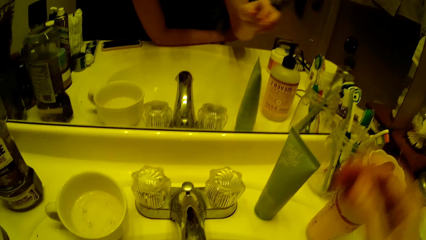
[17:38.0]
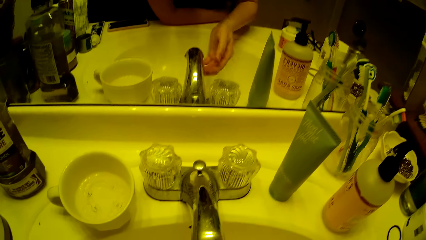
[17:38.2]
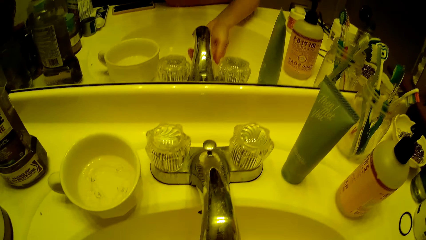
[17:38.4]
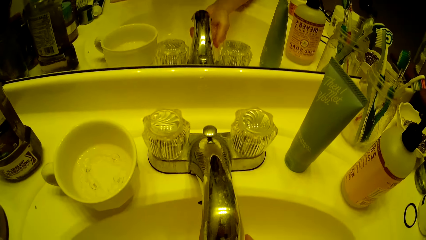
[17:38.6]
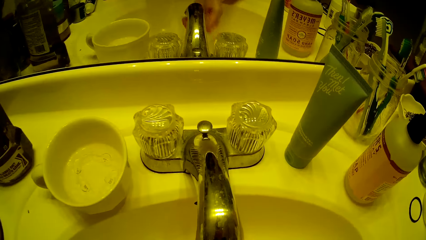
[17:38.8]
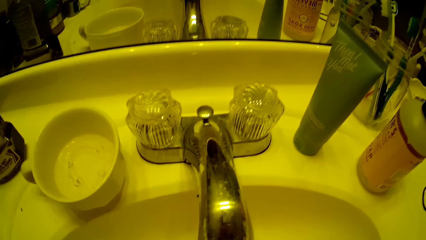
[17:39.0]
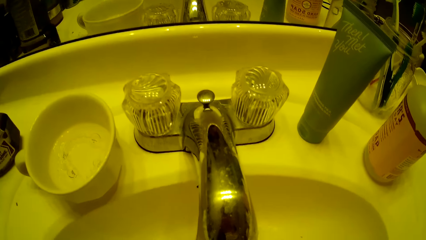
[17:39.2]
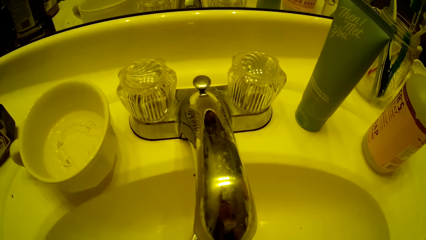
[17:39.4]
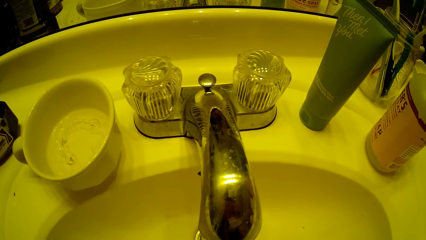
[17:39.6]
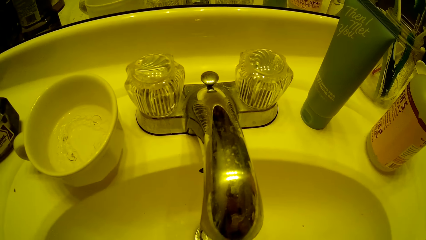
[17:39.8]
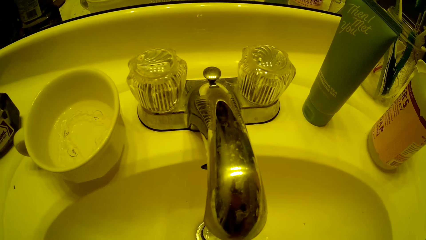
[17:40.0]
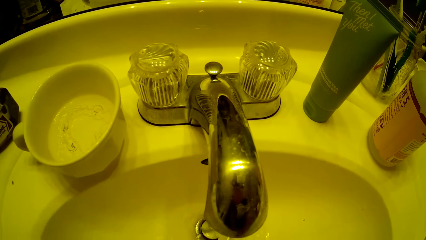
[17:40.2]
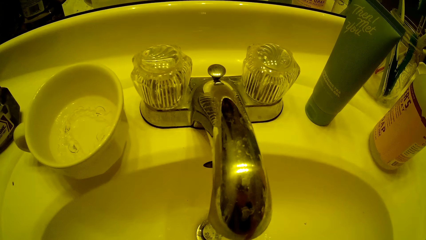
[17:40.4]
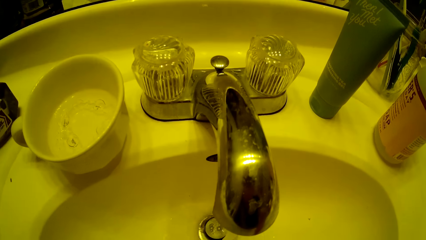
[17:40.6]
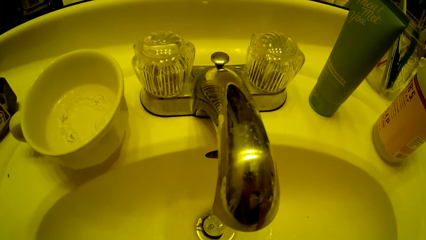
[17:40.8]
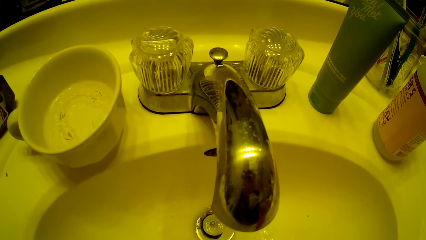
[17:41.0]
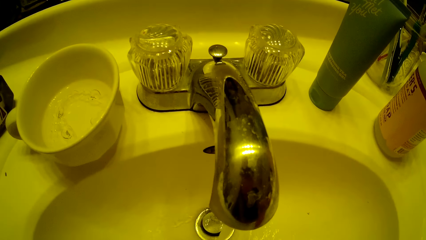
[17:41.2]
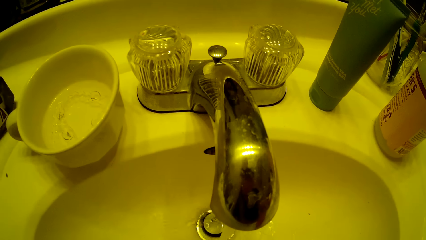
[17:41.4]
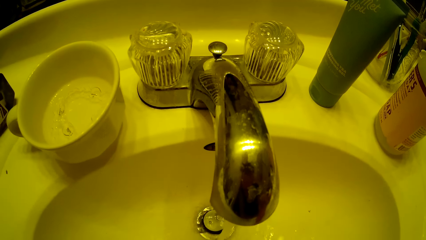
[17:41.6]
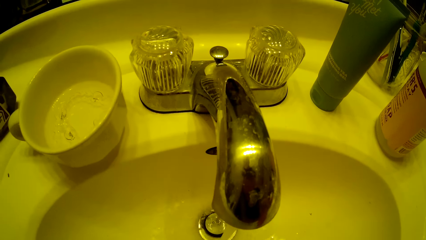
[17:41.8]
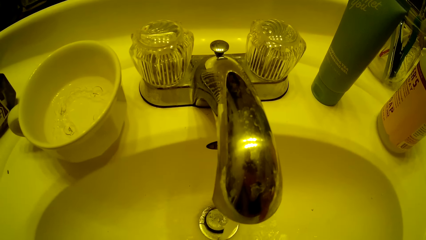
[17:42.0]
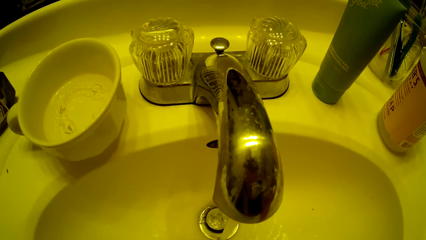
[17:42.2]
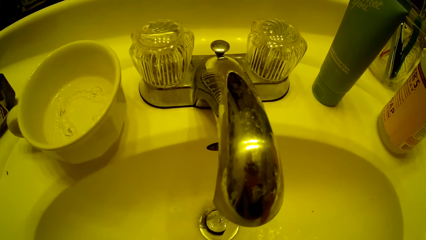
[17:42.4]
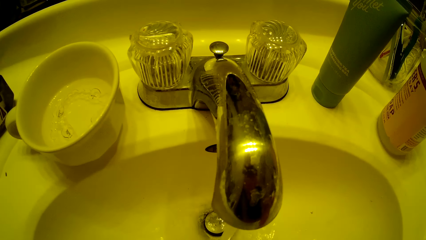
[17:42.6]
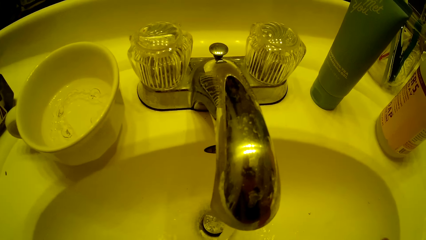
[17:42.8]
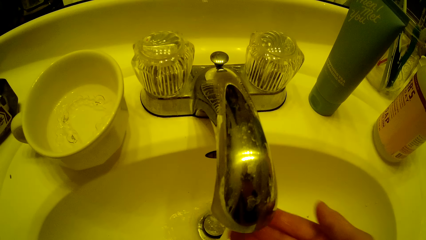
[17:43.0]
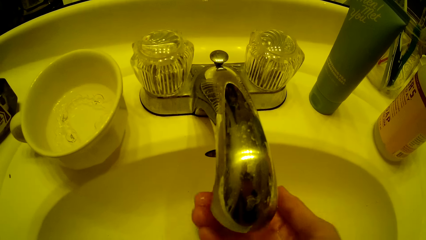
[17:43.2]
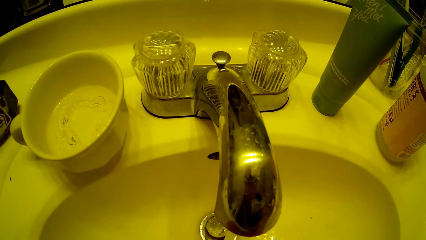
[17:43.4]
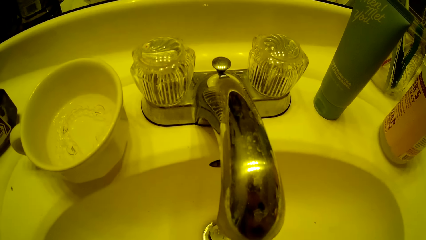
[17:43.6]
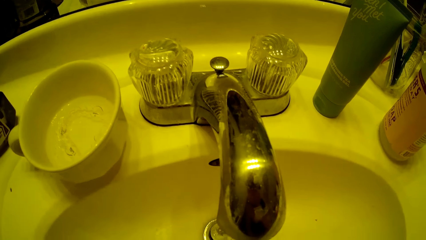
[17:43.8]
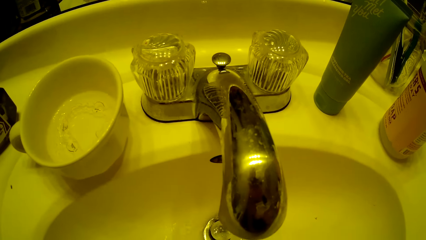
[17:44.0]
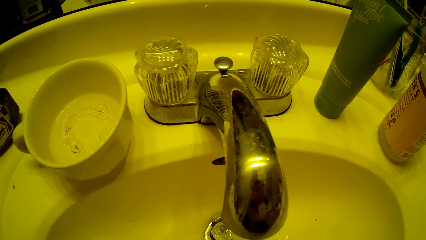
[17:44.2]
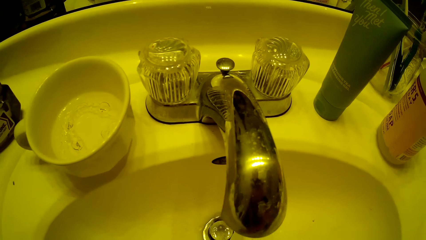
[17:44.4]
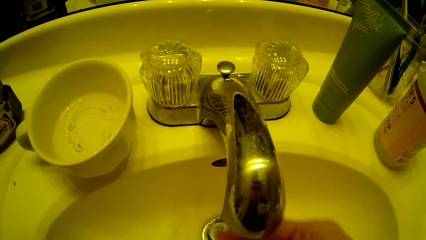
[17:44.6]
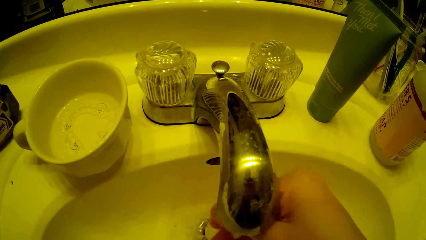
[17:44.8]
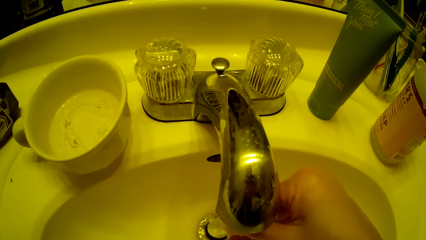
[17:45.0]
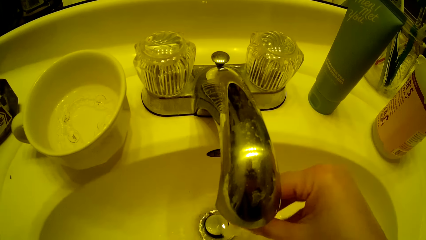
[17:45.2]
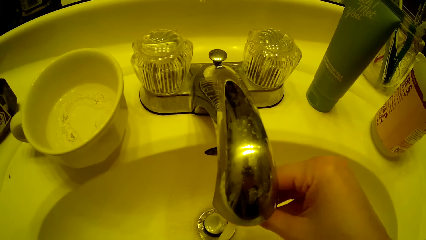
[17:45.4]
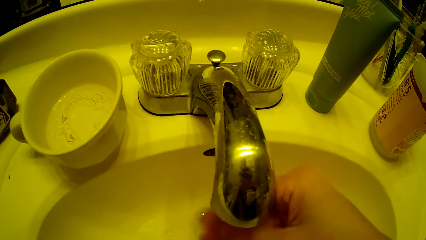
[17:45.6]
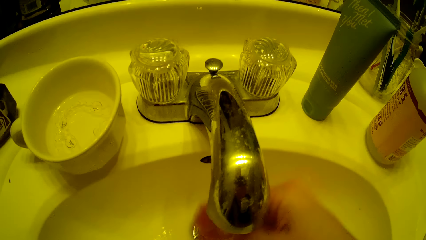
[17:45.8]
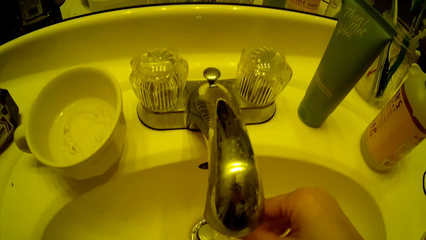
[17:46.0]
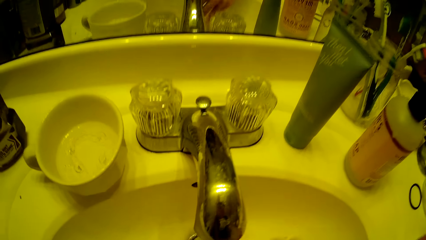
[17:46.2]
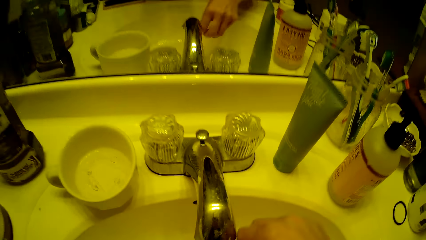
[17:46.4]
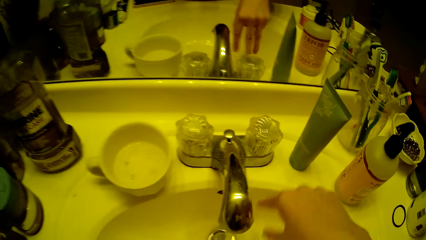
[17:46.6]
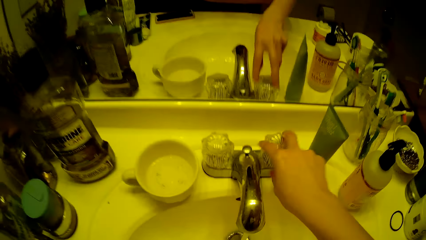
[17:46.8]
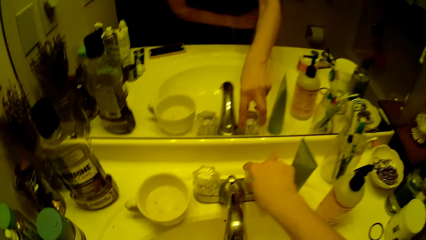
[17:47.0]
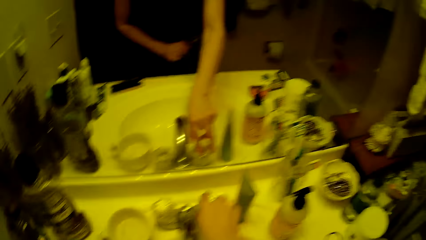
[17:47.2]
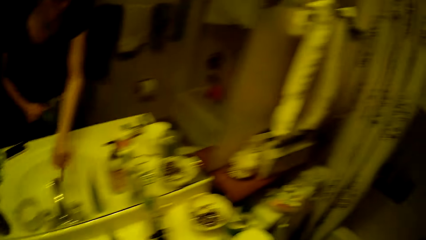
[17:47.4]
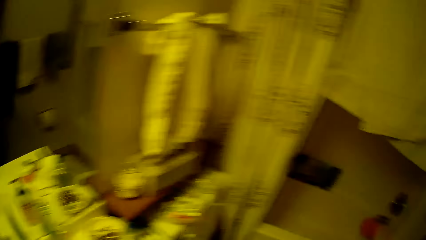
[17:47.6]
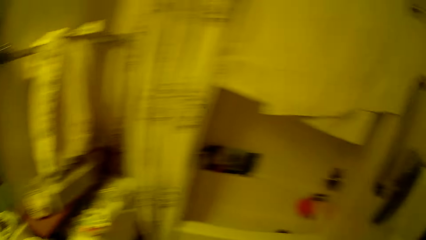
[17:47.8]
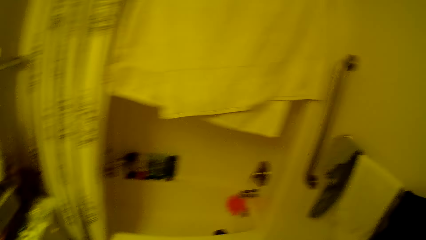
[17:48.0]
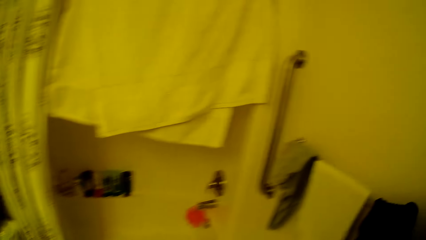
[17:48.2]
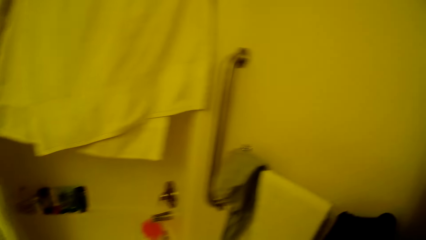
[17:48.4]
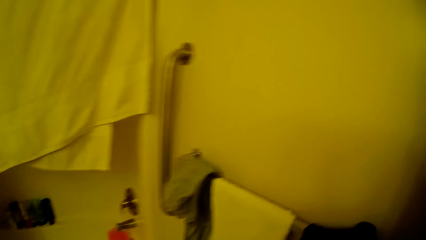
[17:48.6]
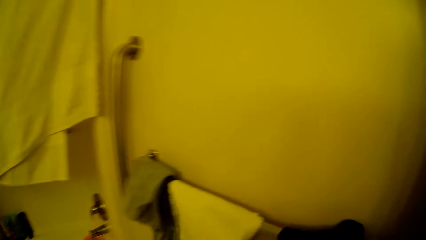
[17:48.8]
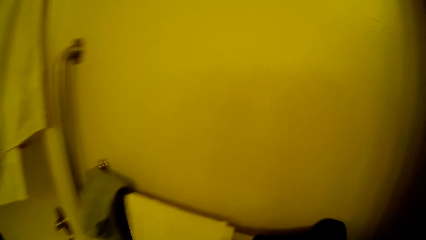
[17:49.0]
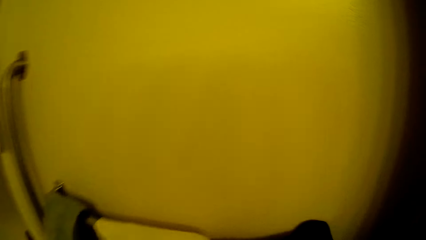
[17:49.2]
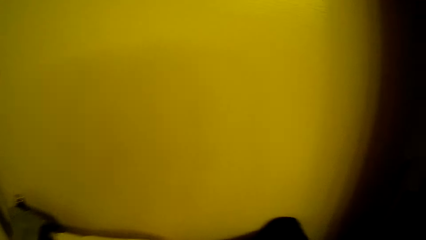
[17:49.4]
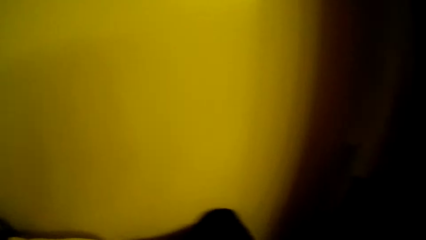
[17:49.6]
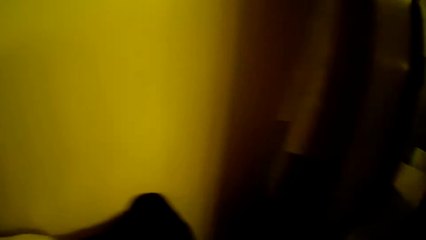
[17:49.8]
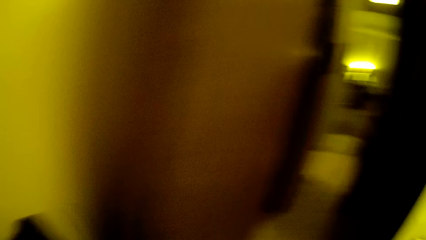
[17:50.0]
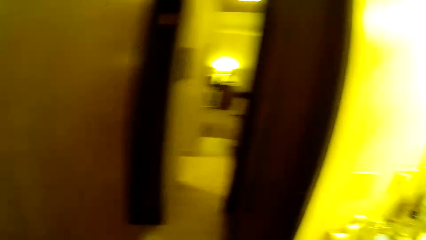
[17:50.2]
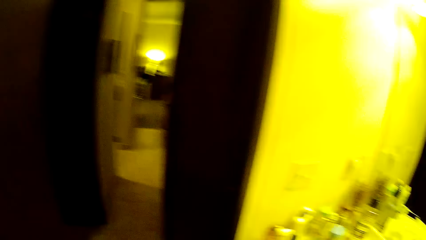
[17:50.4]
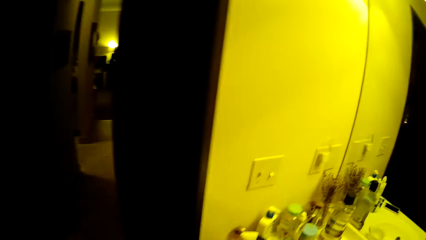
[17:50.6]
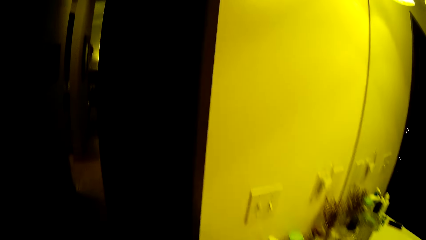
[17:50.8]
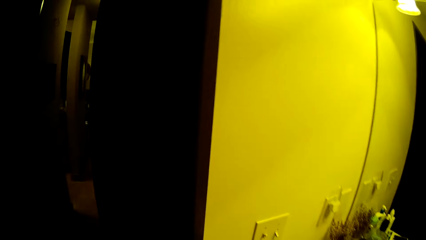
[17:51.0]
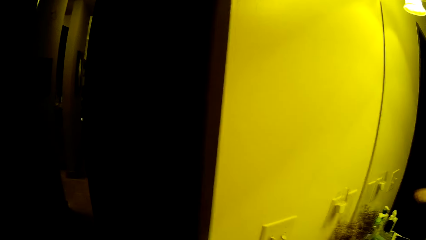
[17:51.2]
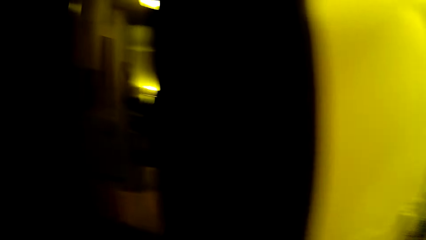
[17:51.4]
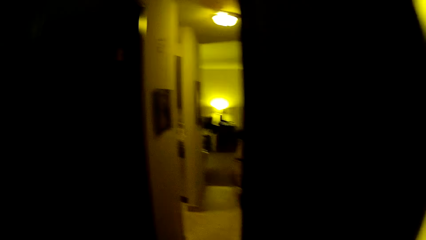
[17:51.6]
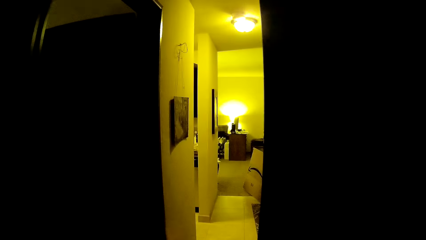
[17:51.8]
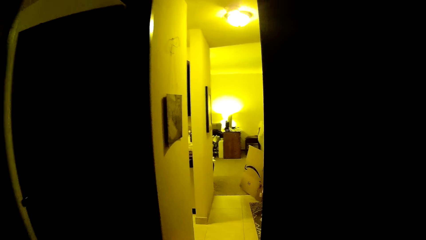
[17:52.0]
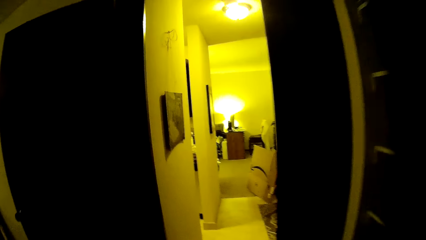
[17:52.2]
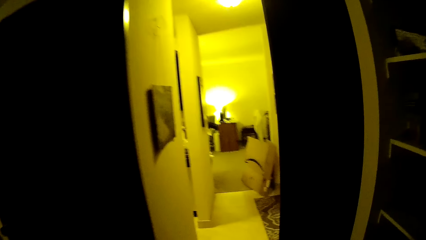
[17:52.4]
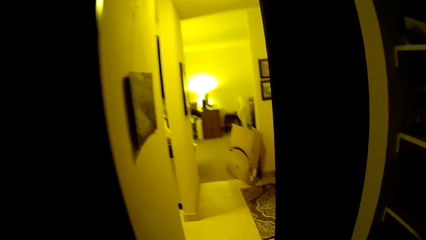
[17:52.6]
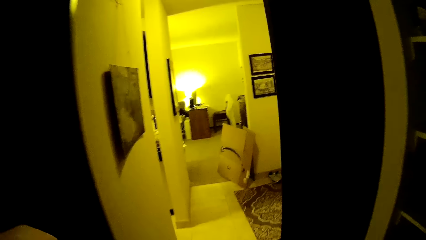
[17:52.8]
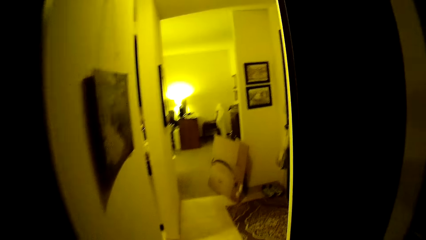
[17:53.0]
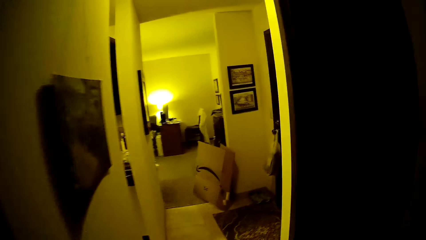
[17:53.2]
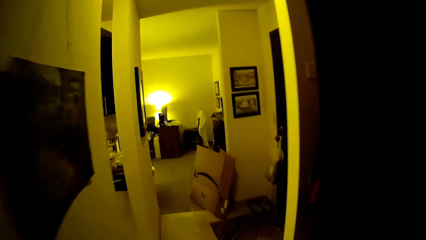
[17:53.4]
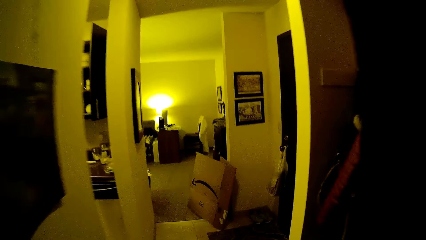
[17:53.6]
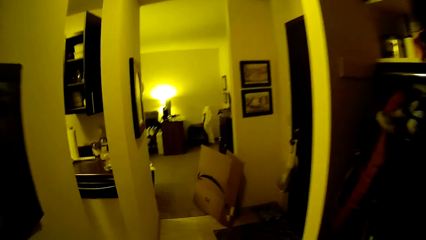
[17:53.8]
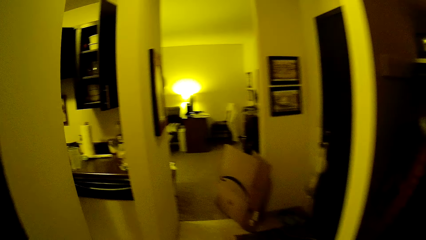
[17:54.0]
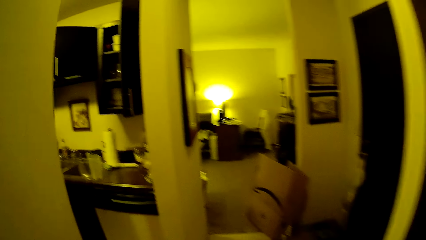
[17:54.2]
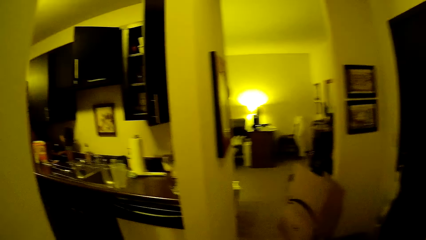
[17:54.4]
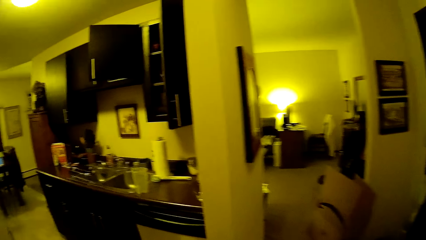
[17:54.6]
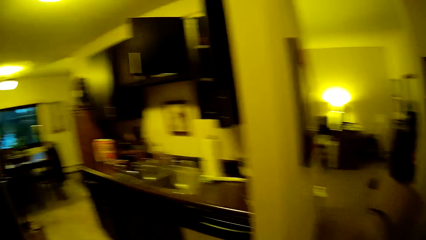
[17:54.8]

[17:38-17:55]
The camera wearer puts the toothbrush in the toothbrush case with her right hand. She rinses her mouth with water from the tap in her right hand. She washes her hand. She rinses her right hand with water from the tap. She closes the basin tap with her right hand. She dries her hands with the towel on the hanger. She walks out of the restroom to the corridor.
